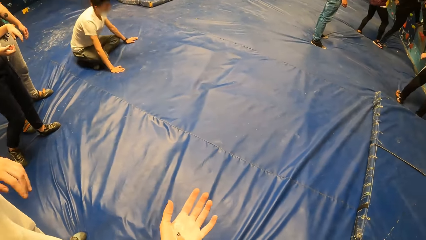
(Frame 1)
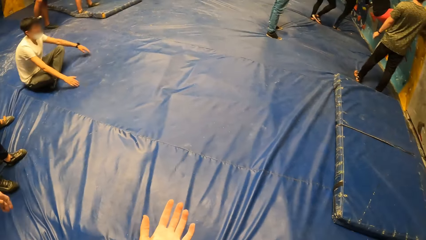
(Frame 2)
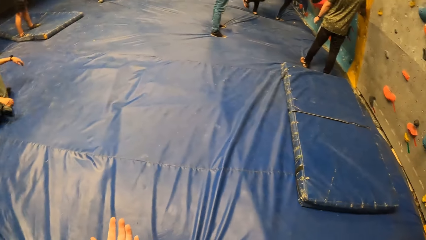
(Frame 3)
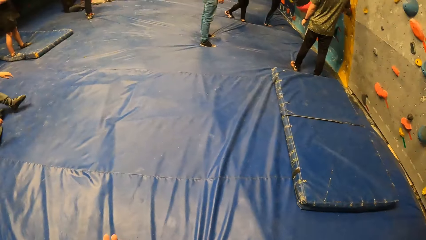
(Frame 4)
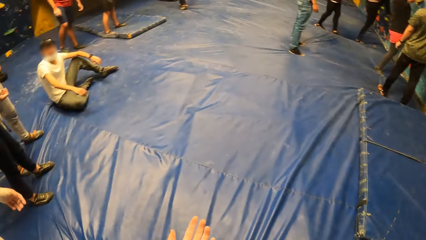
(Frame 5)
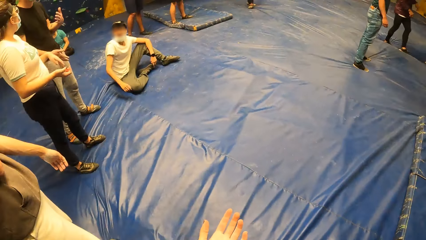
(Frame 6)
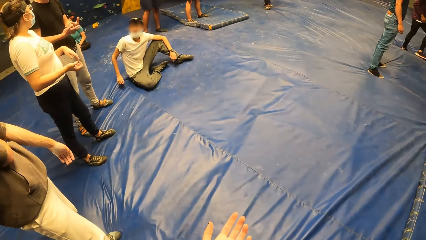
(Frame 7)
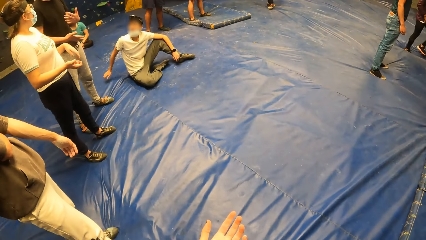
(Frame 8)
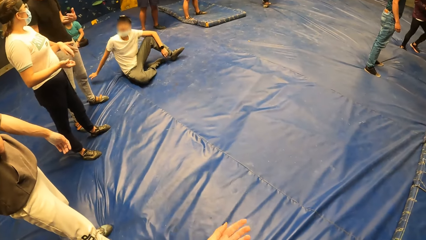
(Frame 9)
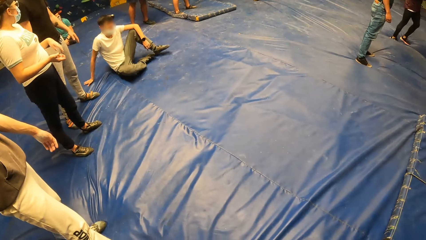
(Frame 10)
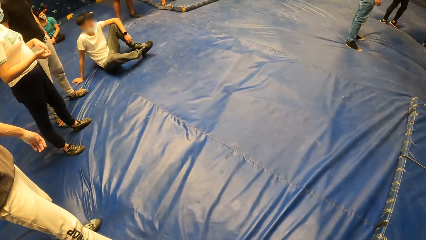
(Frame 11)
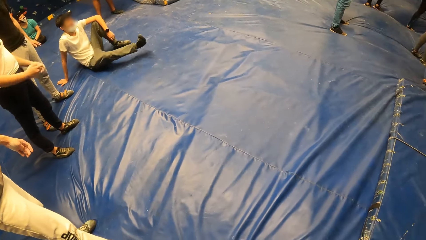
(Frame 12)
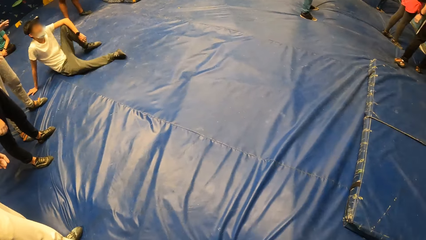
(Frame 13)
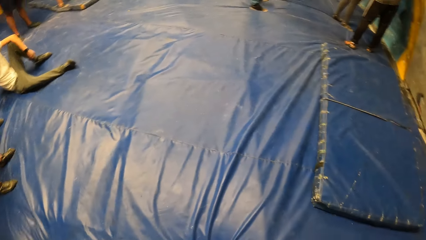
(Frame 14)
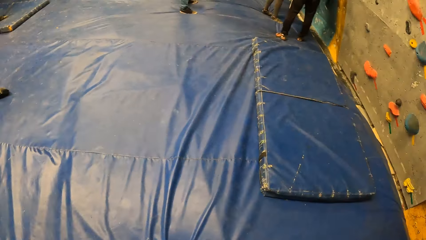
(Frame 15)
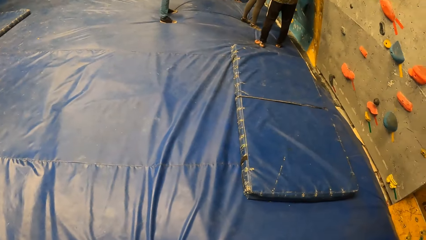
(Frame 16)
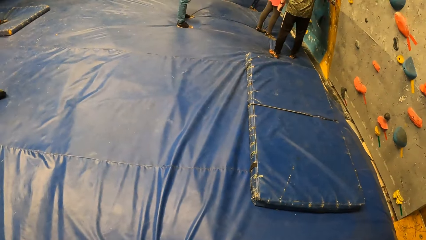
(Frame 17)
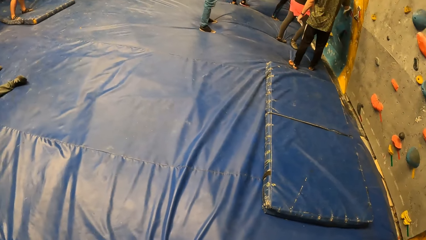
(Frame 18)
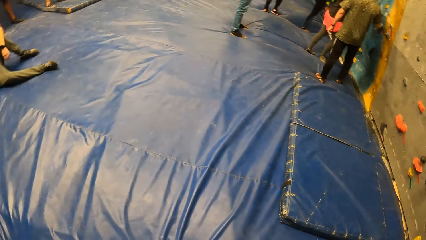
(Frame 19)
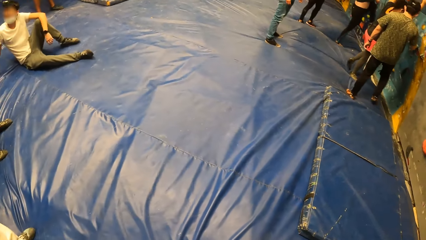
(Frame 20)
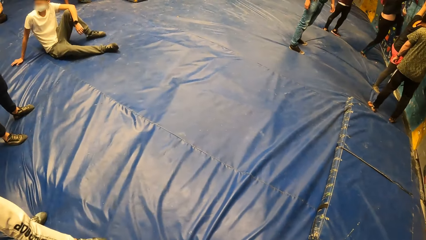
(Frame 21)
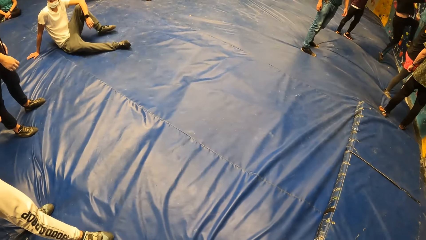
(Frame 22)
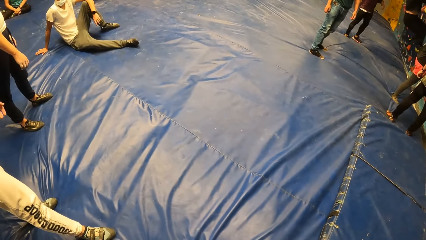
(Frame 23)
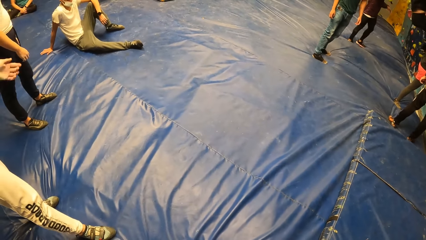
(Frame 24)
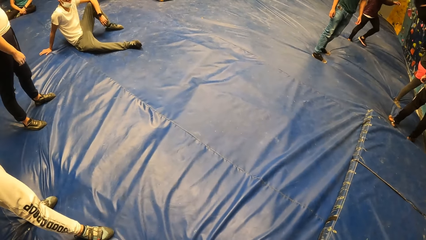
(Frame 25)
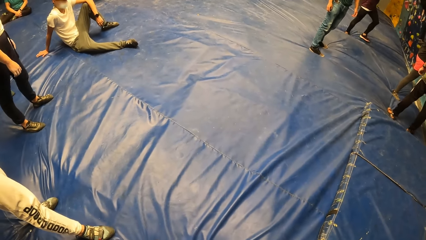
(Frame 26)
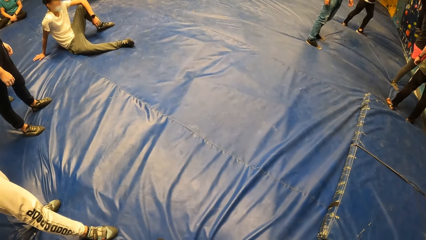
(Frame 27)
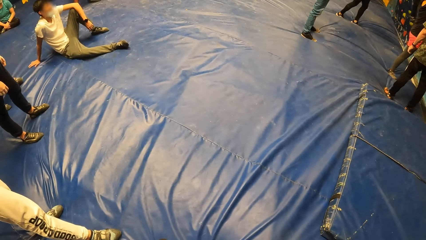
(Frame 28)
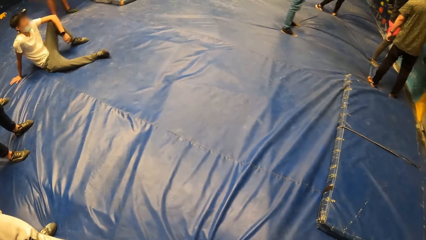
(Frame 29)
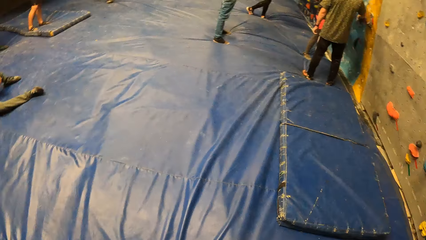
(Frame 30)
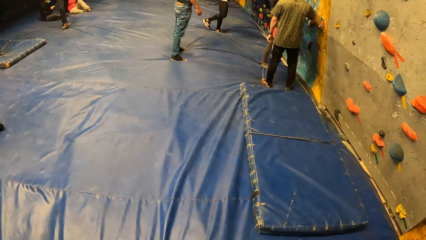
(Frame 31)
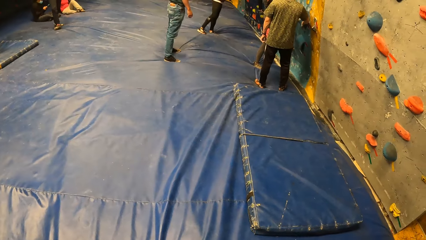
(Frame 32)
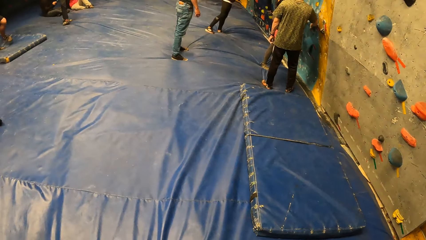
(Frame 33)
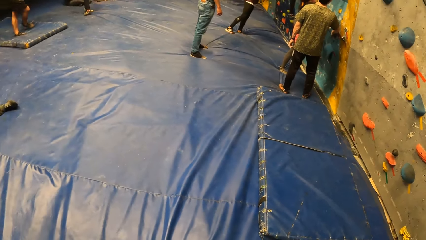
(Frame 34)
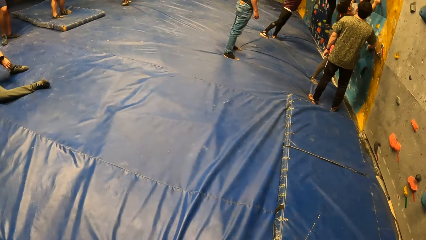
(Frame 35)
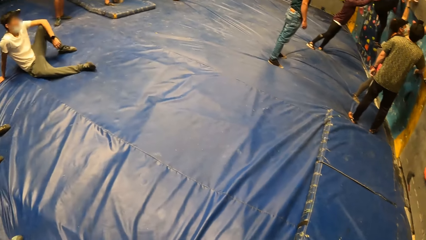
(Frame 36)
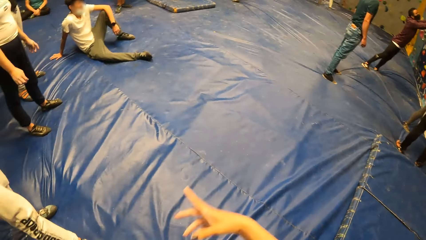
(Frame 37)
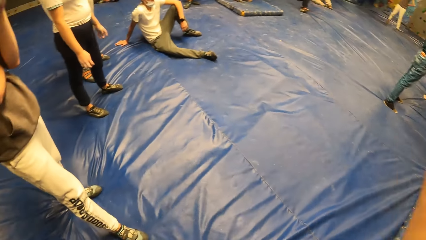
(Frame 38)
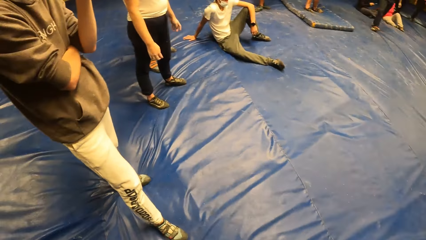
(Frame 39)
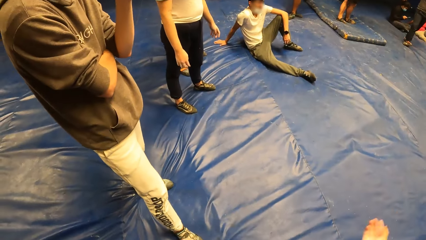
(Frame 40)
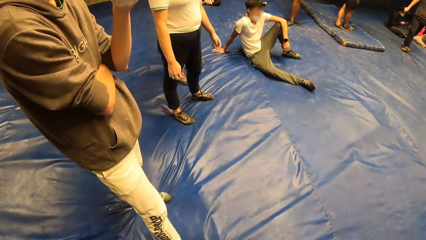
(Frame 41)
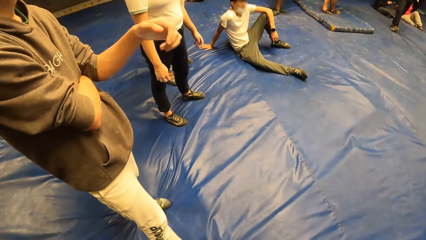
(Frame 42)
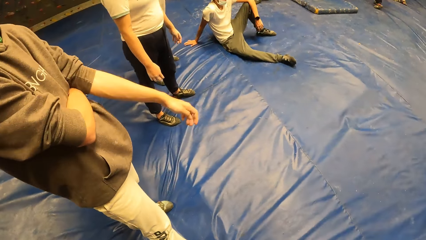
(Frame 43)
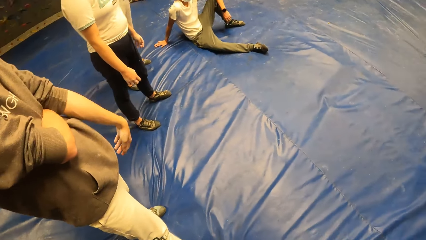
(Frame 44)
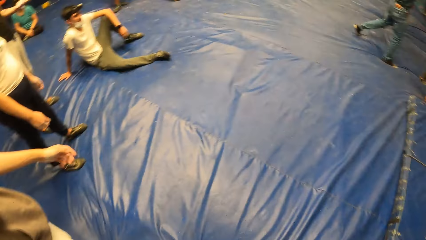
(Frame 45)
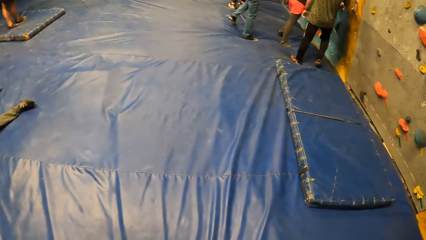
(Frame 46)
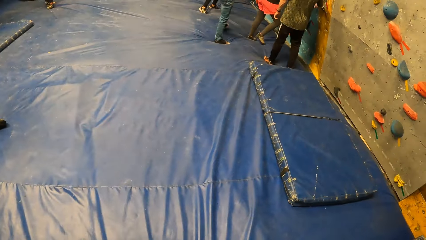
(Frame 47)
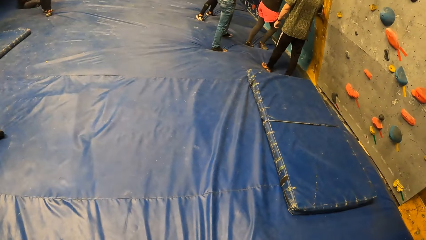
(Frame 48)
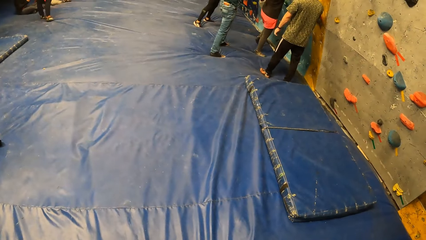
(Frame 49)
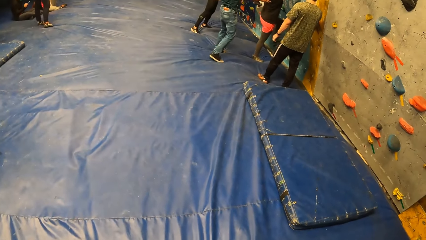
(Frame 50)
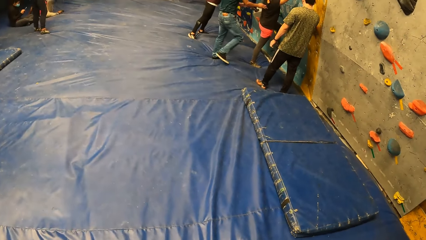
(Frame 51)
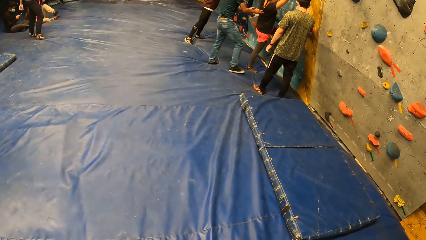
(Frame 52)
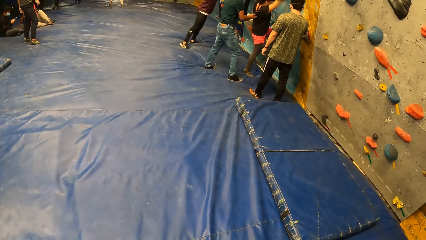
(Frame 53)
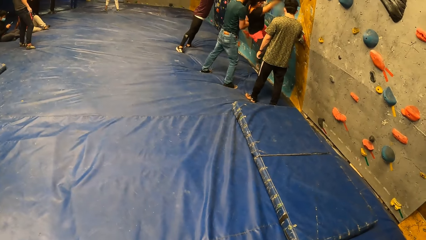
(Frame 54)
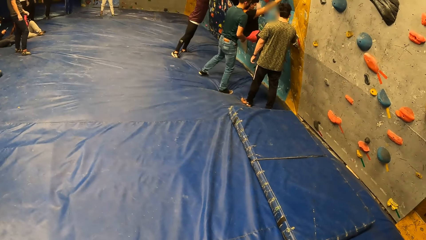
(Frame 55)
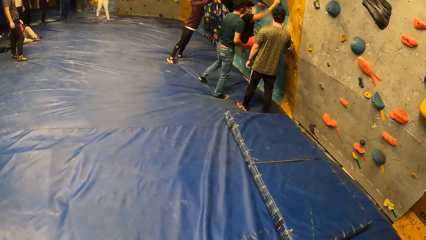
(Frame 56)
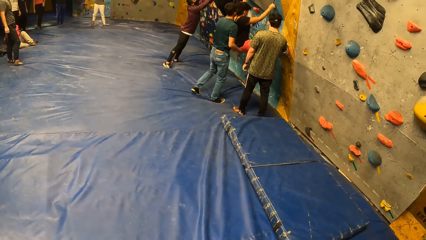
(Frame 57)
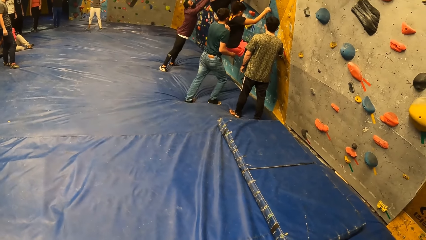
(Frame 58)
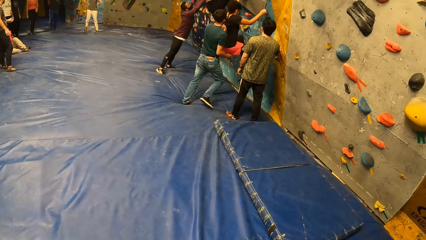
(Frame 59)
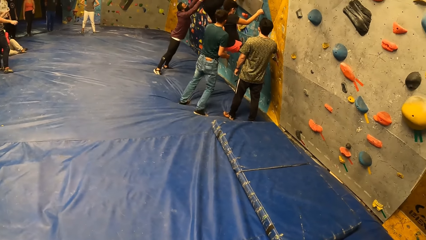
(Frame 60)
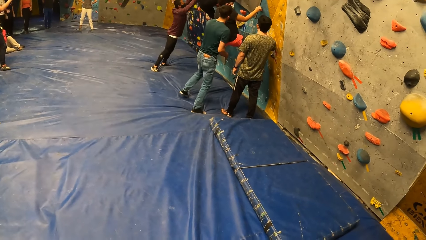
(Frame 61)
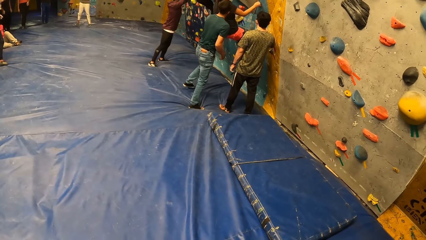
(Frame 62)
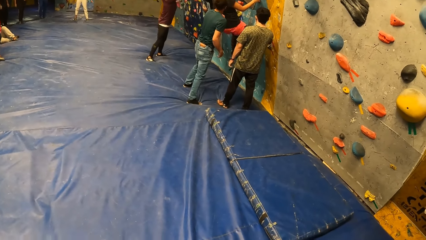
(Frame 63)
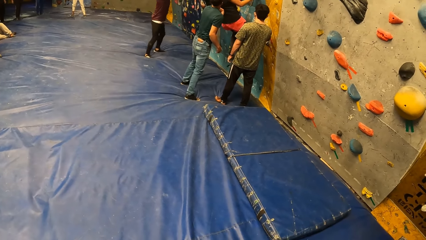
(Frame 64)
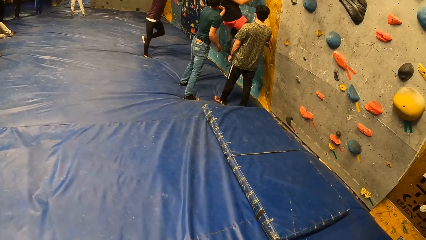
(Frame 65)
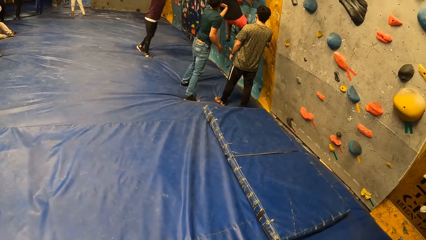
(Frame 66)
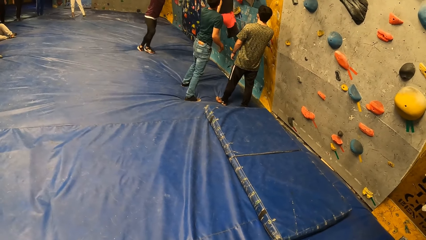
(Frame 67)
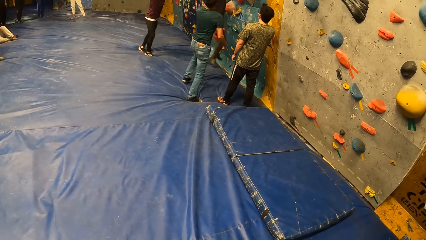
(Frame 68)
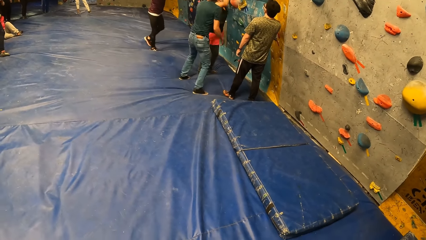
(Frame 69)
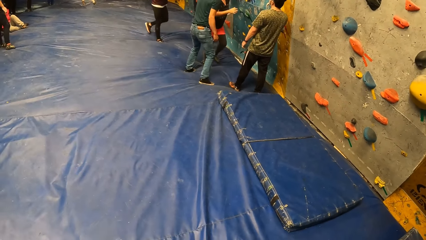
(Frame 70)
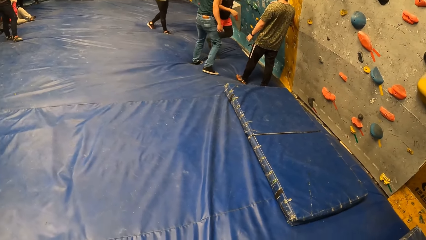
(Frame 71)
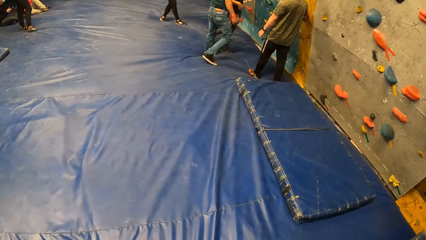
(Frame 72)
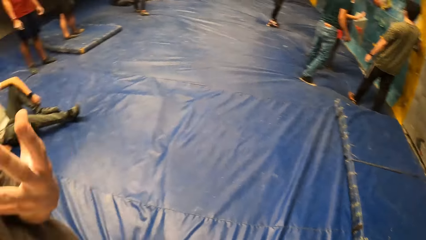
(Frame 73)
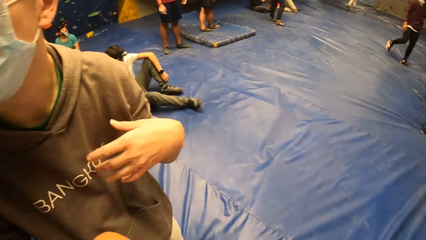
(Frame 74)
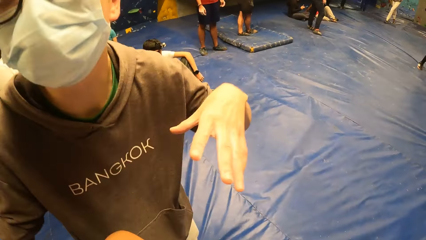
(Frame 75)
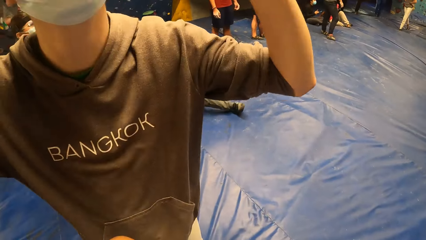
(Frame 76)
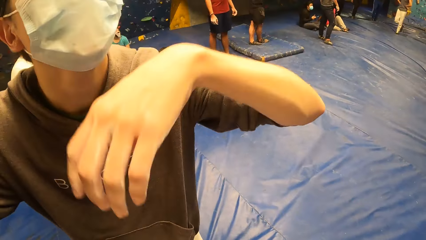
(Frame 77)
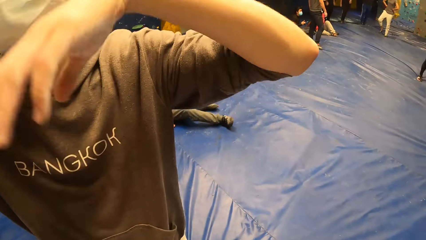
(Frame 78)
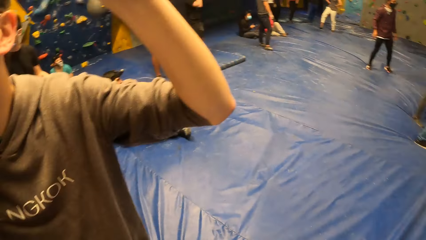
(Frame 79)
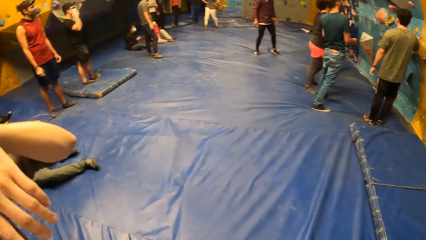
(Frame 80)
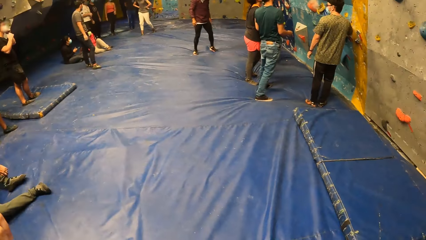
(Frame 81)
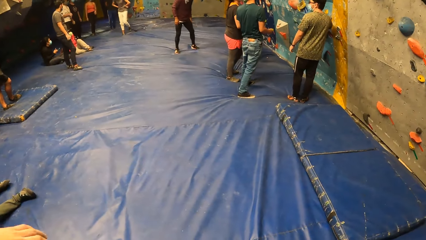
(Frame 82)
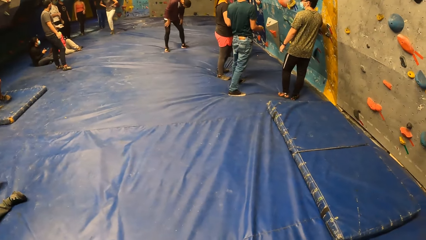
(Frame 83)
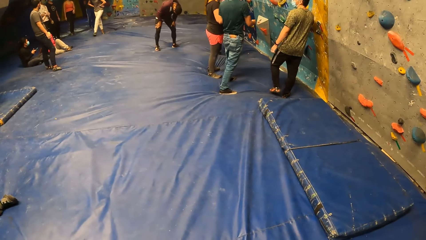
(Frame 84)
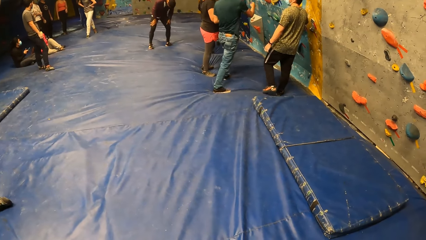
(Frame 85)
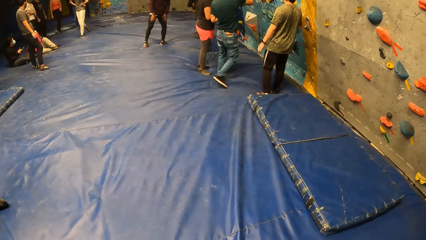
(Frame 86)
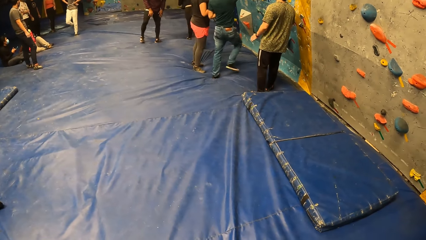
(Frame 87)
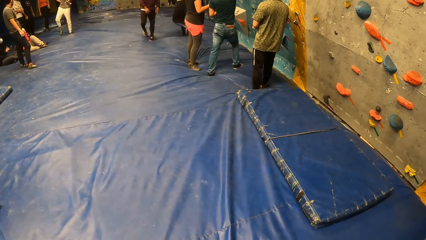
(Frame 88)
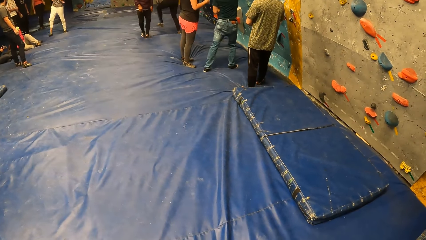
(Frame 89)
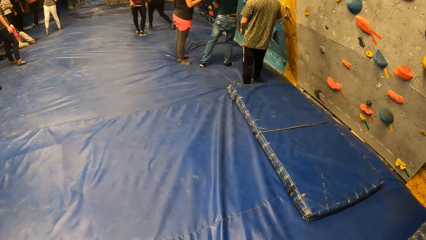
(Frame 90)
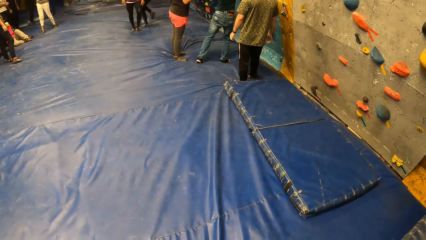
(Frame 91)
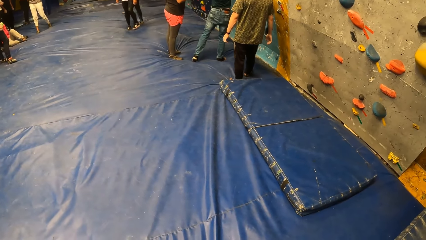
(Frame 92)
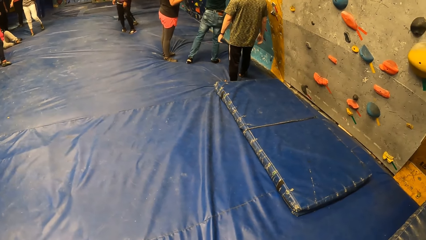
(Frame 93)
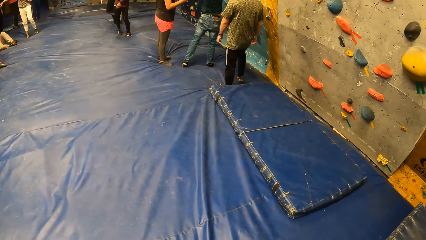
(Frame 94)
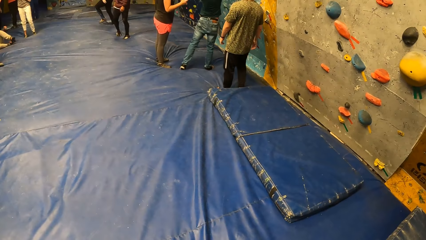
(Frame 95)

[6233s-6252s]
The camera wearer moves the hand. They interact with a man. The man moves the hand. The camera wearer looks around. The man moves the hands. The camera wearer looks around.
